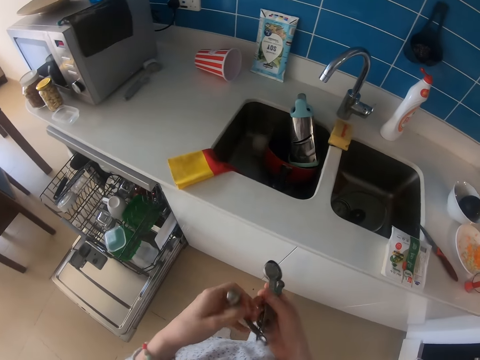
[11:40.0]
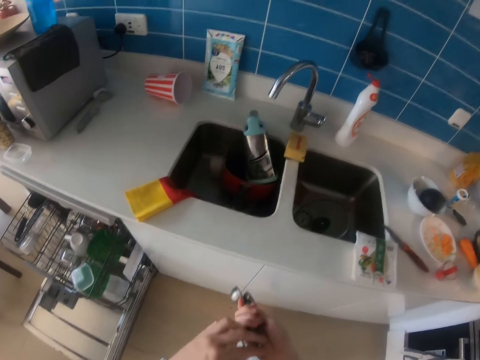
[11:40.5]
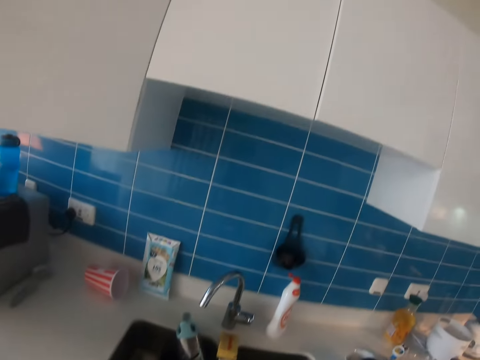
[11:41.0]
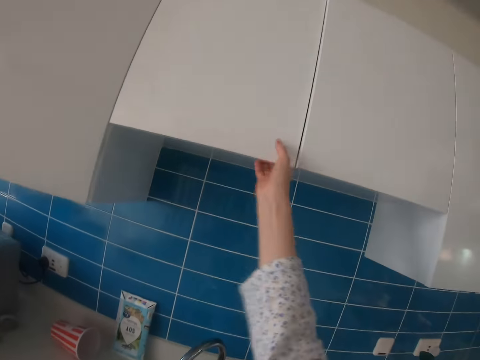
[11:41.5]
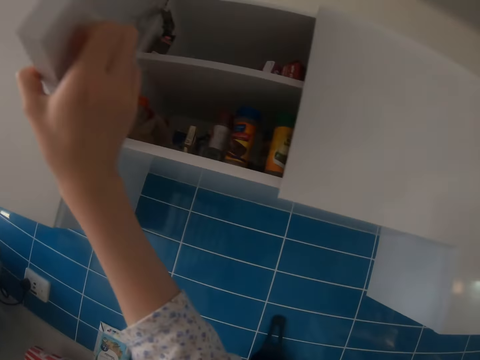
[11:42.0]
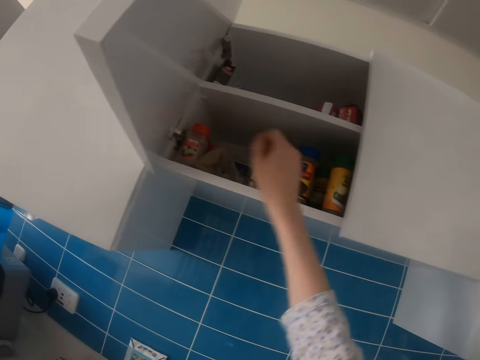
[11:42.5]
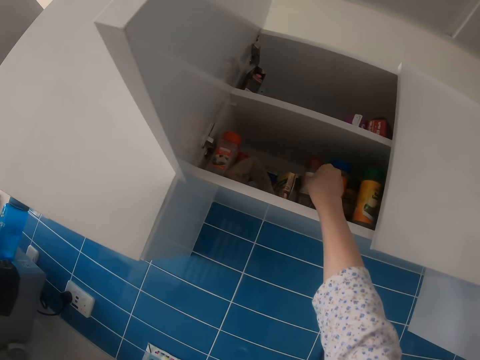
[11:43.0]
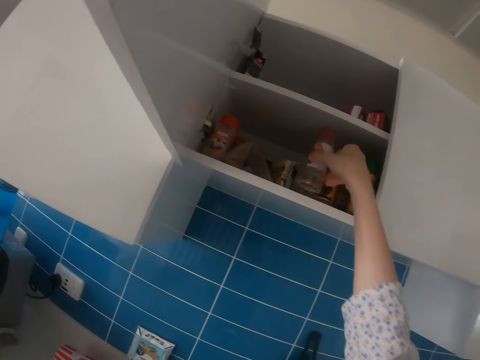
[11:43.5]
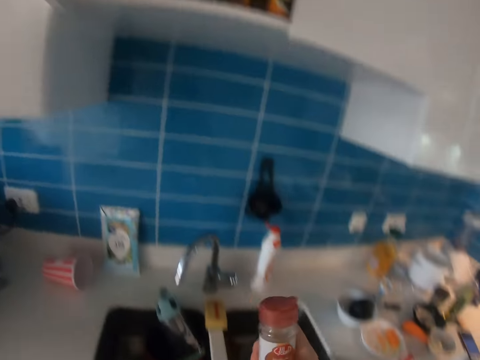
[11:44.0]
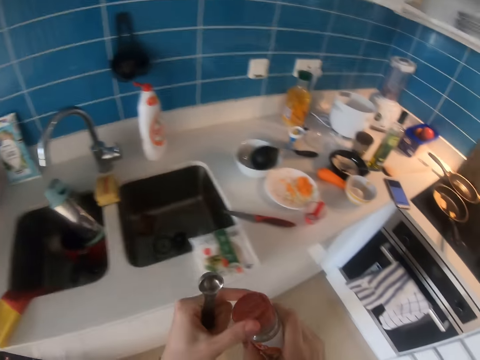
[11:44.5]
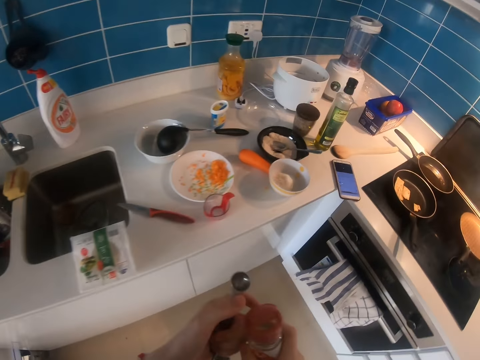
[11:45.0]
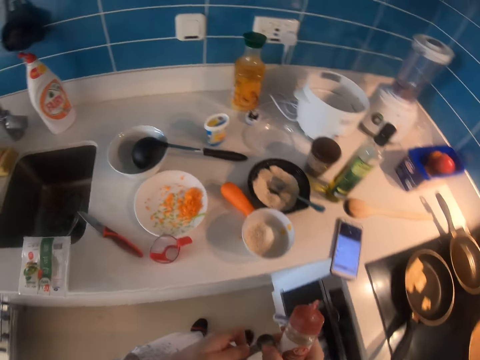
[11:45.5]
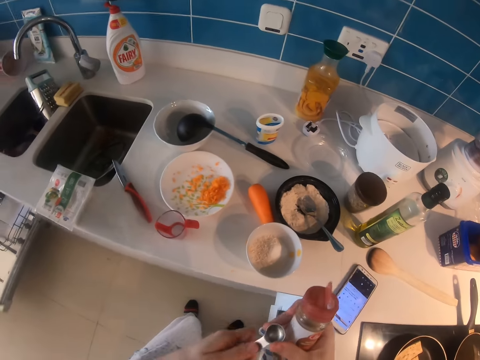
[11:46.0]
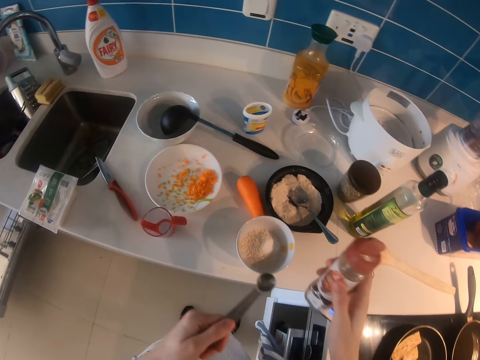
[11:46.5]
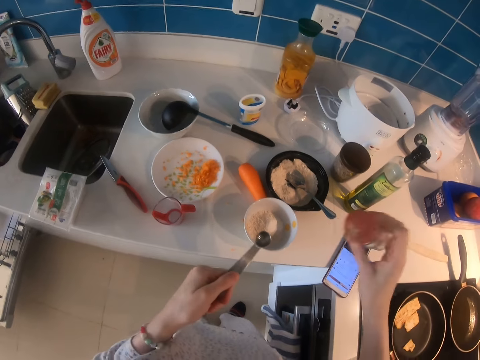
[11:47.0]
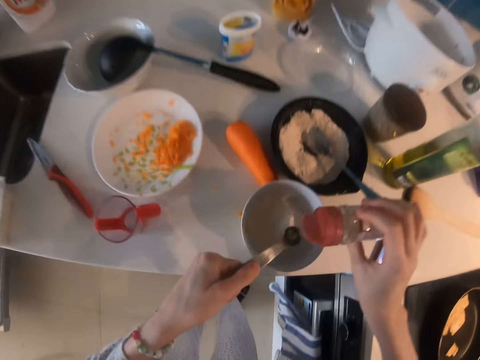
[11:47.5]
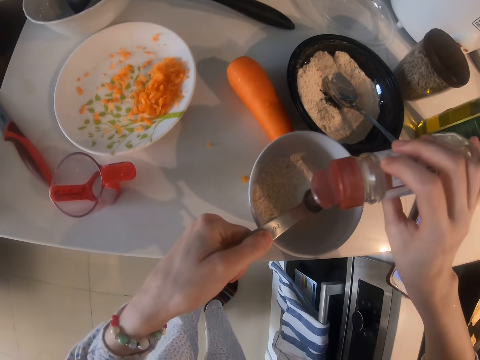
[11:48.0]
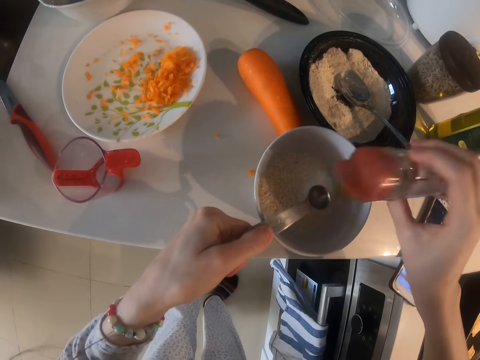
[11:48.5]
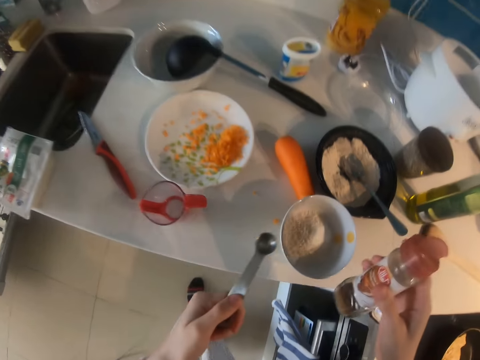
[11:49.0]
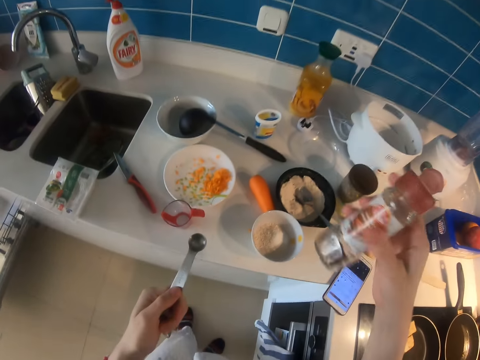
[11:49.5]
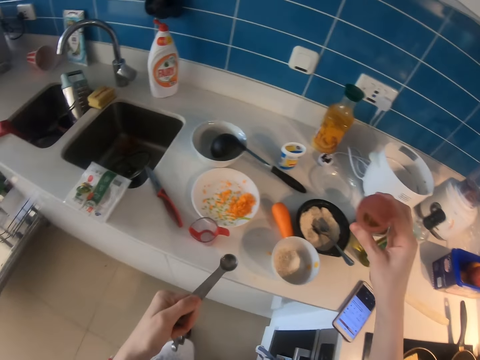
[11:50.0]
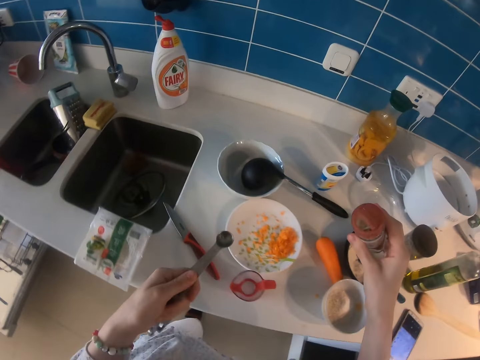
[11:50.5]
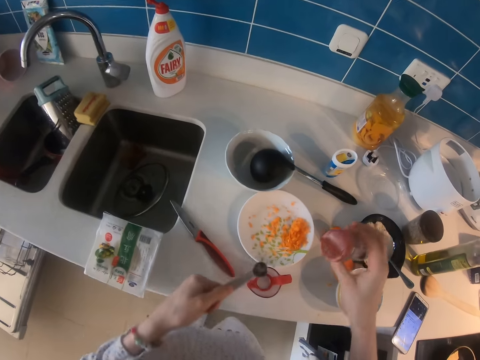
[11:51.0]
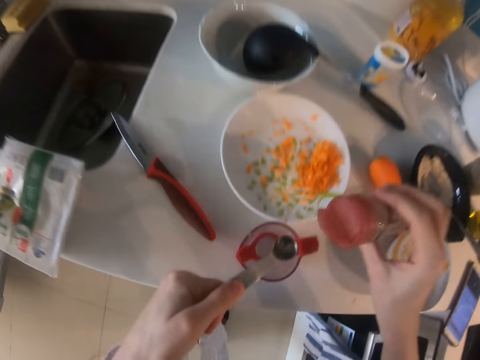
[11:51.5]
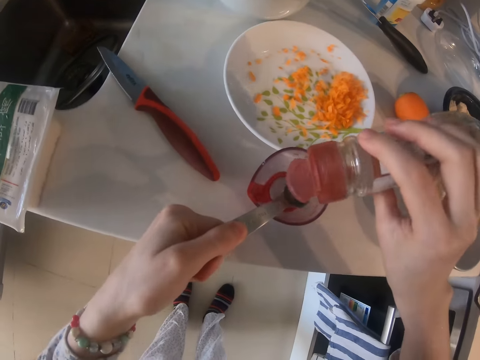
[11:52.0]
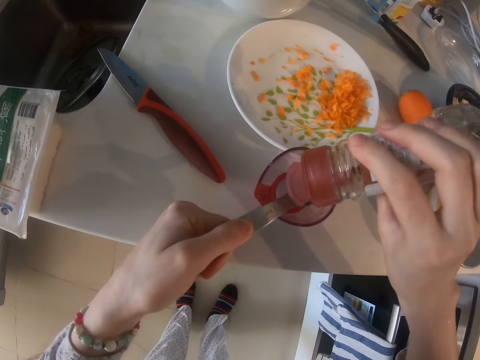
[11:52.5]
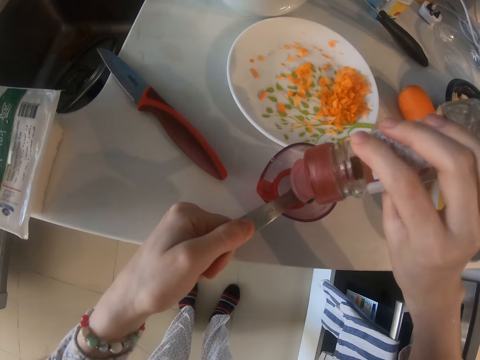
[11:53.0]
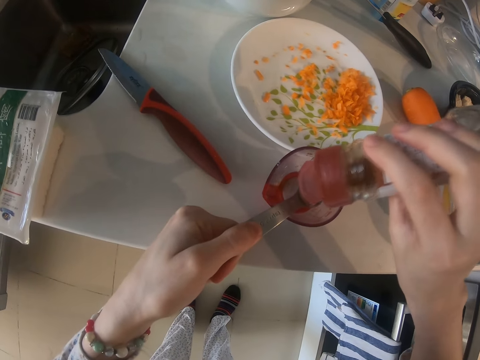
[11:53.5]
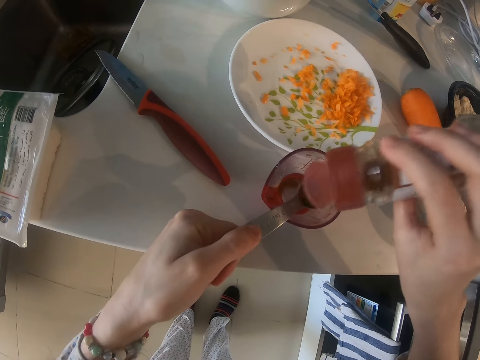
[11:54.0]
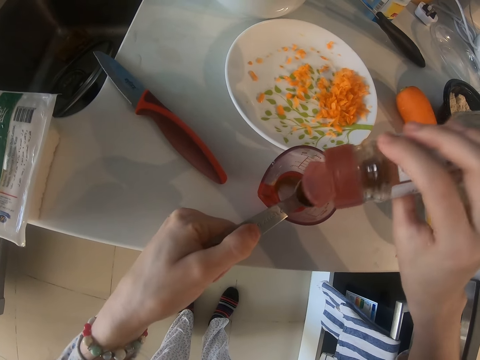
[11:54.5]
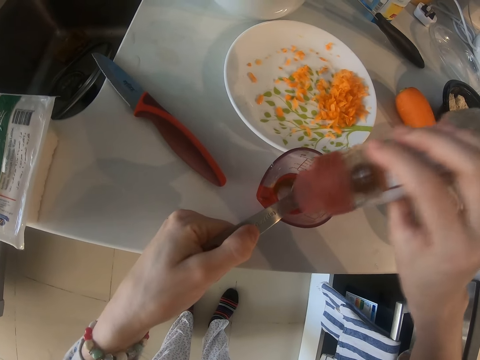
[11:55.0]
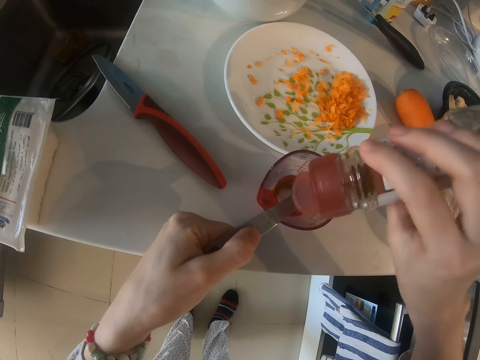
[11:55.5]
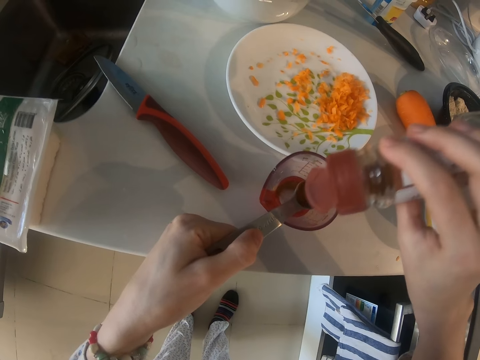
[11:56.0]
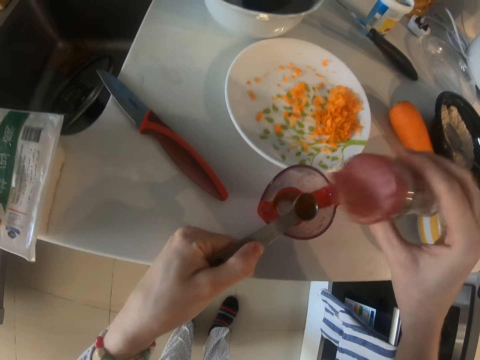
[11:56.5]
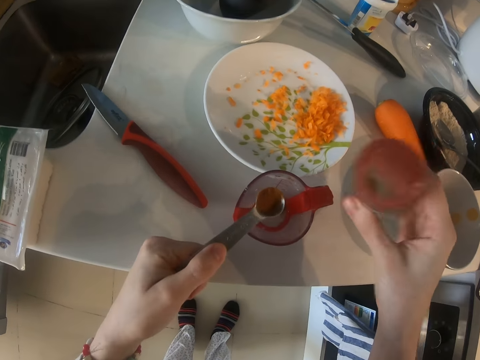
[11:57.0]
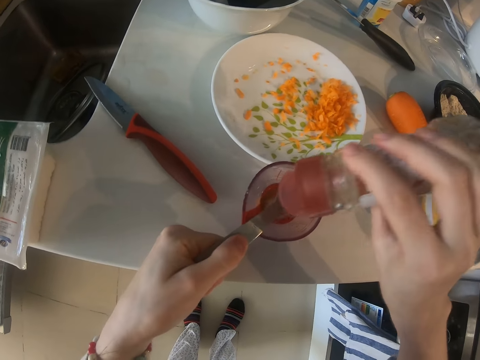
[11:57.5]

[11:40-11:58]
The camera wearer opens a cabinet. They flip the scooper. They walk. They open the drawer. They take a storage container. They walk. They open the storage container. They shake the storage container. They put something on the scooper. They shake the container. They put something on the scooper.

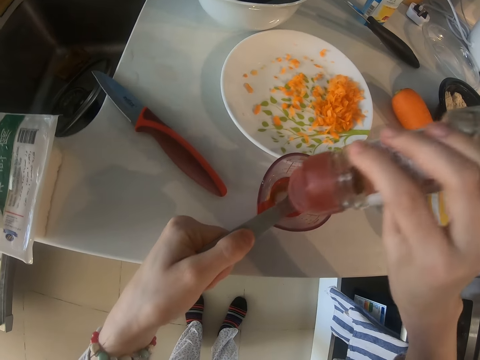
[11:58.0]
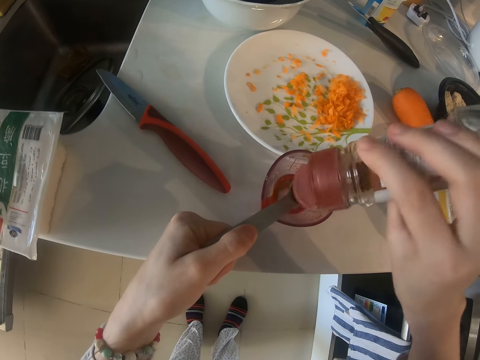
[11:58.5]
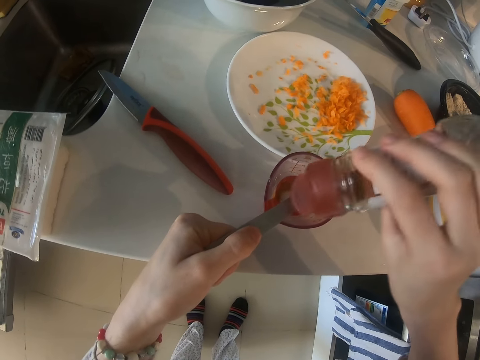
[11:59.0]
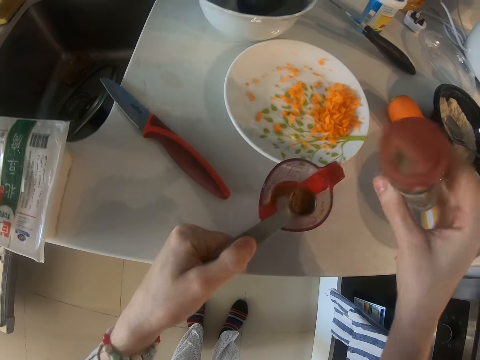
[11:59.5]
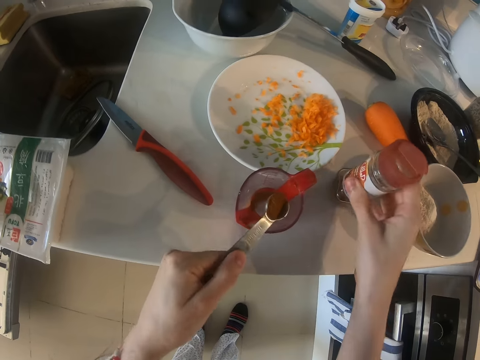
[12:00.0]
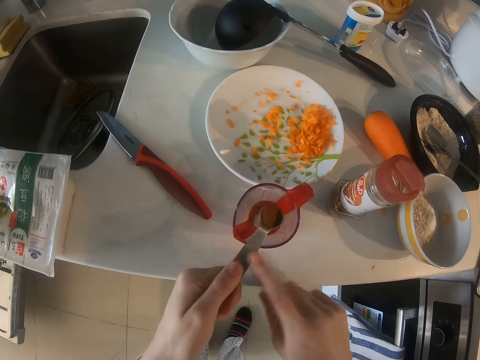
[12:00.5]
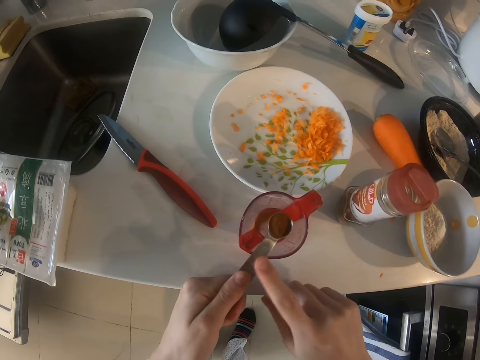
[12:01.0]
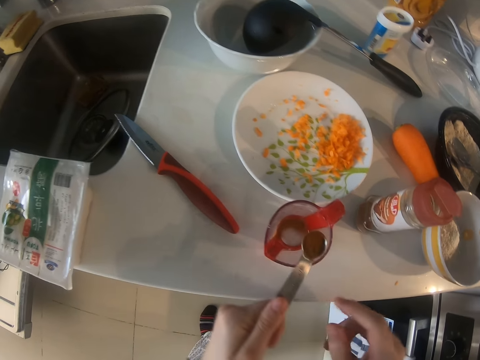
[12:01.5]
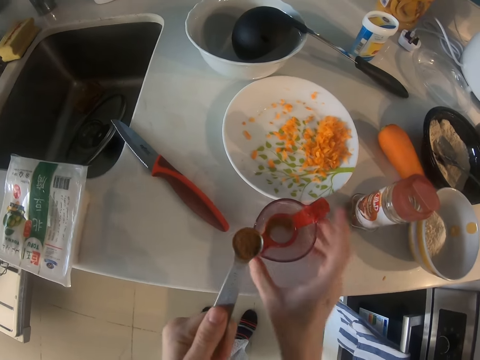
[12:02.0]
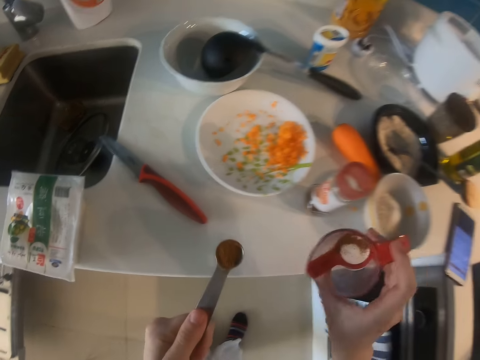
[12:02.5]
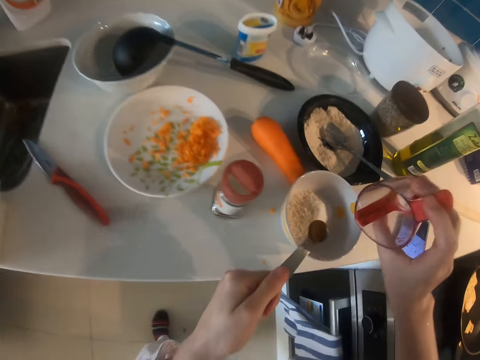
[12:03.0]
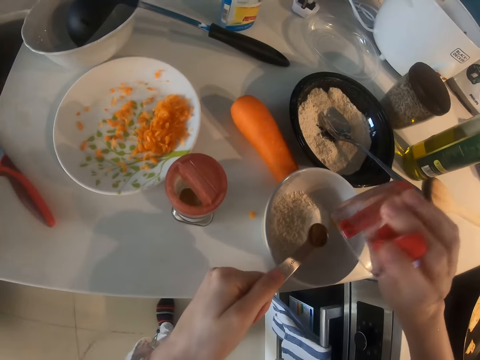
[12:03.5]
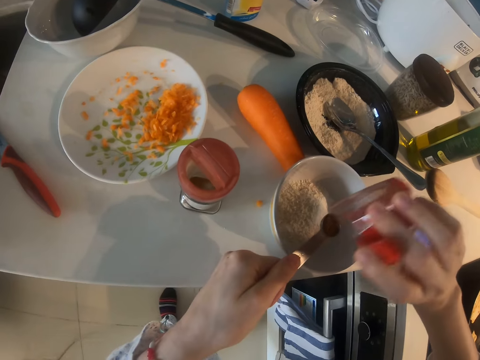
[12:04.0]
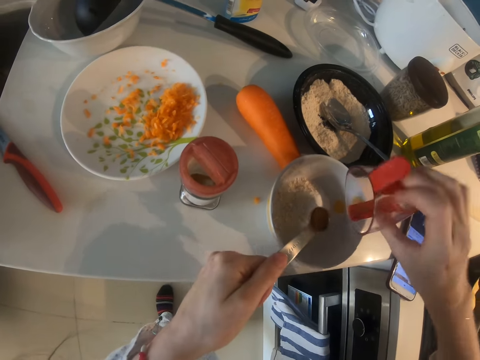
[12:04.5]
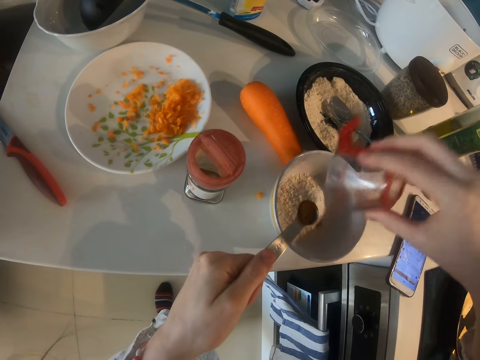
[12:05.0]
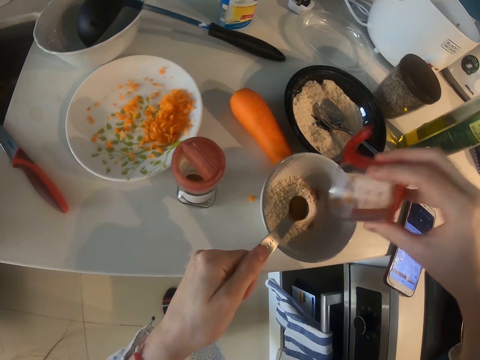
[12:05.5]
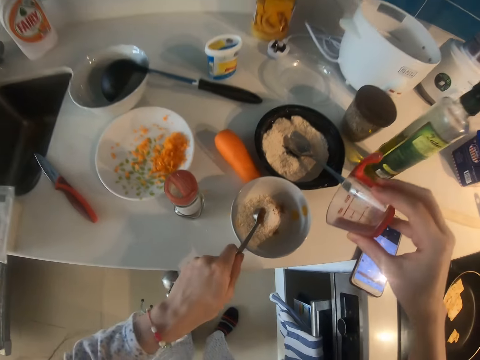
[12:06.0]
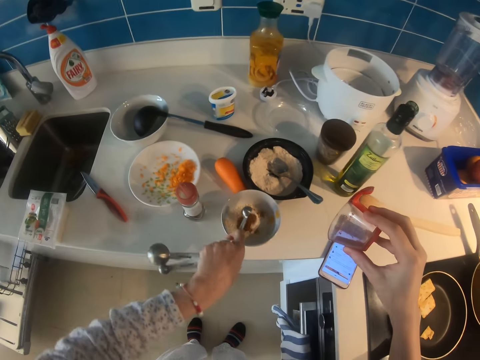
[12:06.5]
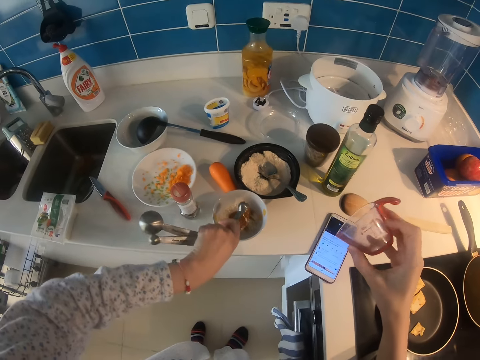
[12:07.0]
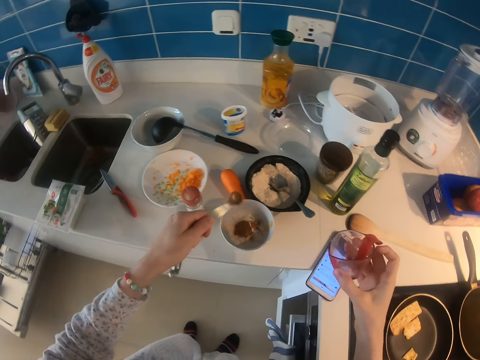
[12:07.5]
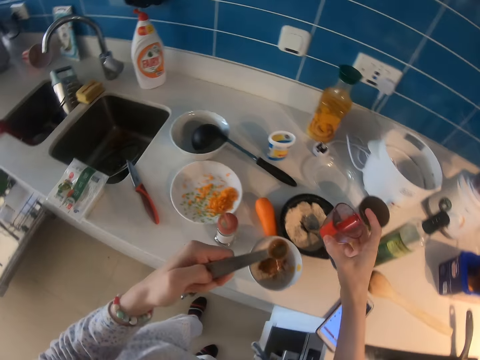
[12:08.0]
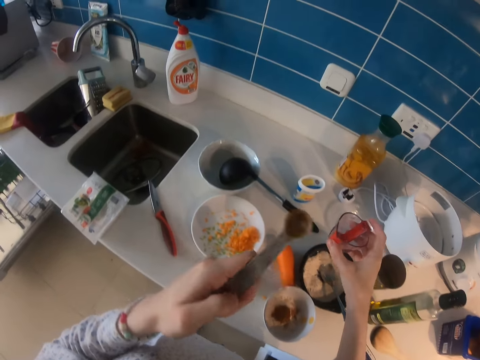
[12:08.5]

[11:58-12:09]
The camera wearer puts something in the measuring jar. They put a bottle on the kitchen worktop. They take the measuring jar. They pour an ingredient in the bowl with the flour. They put the measuring jar on the kitchen cabinet. They pour the ingredient in the bowl with a spoon.
